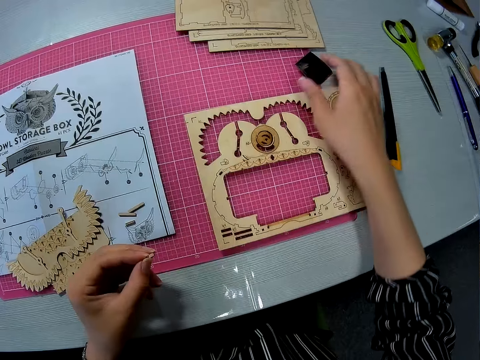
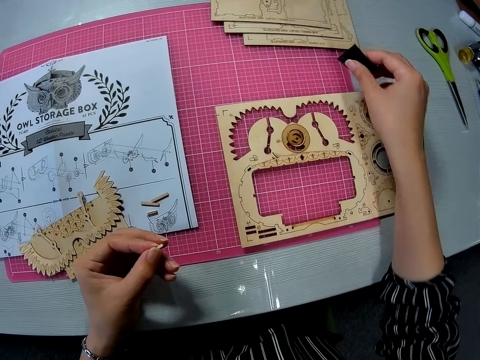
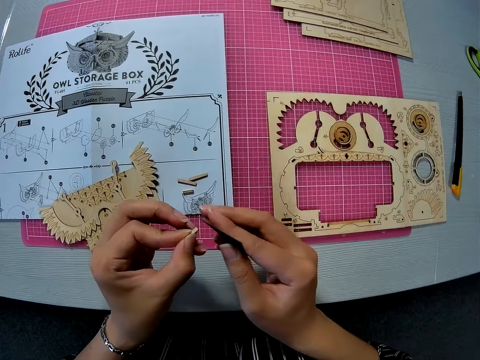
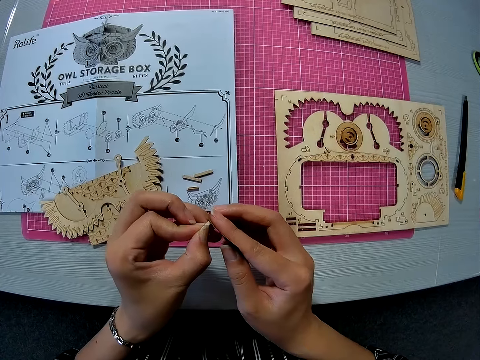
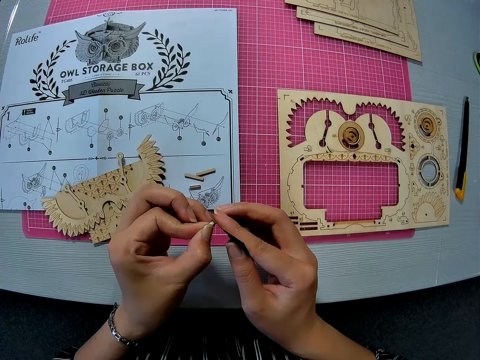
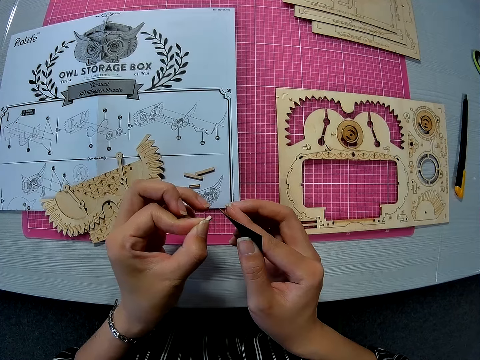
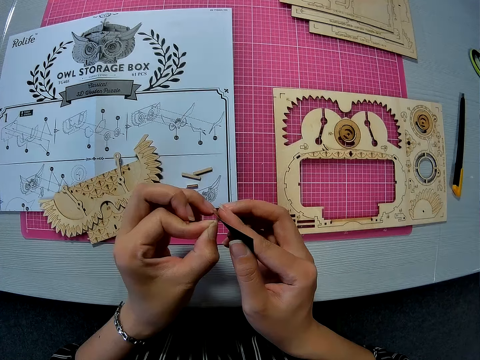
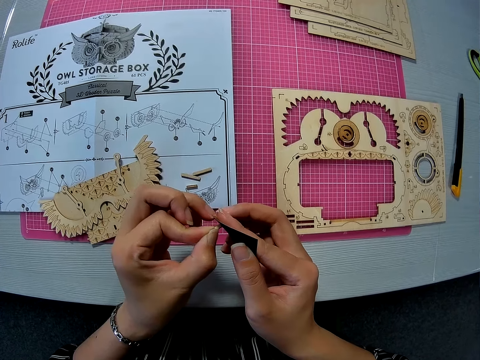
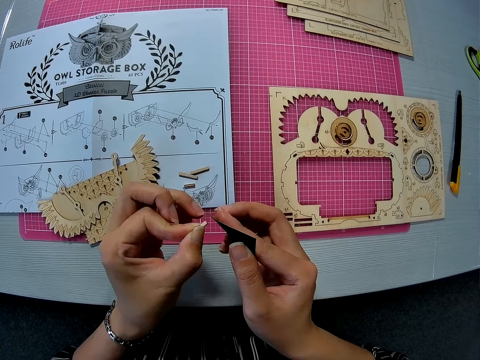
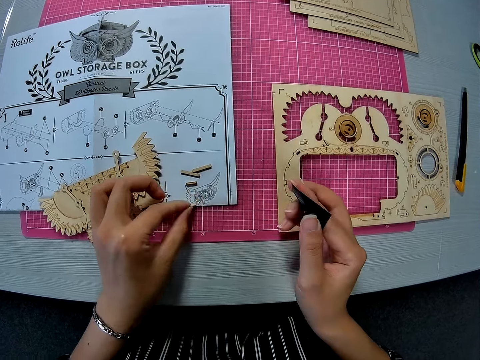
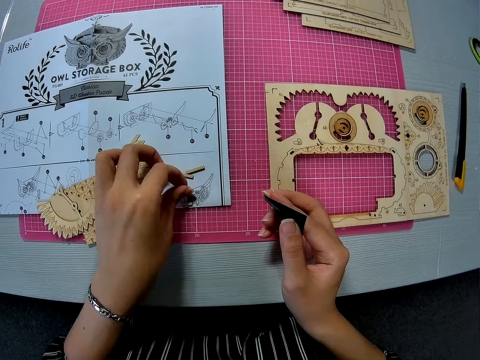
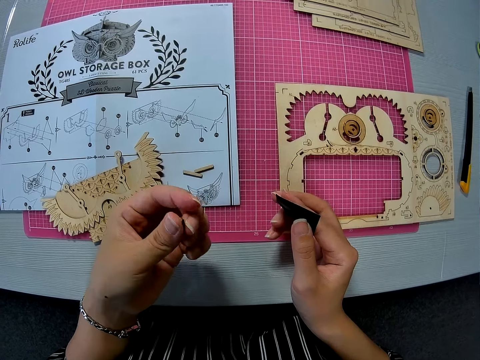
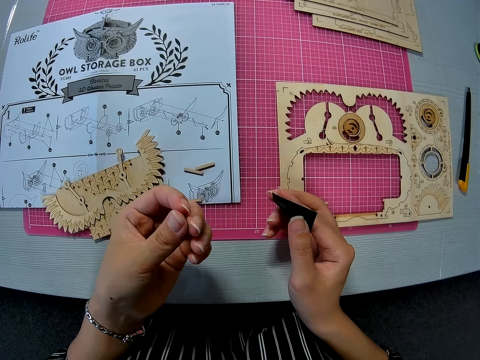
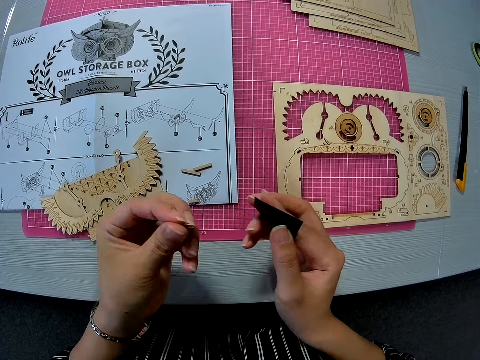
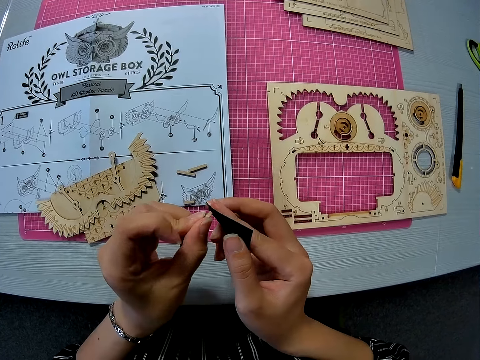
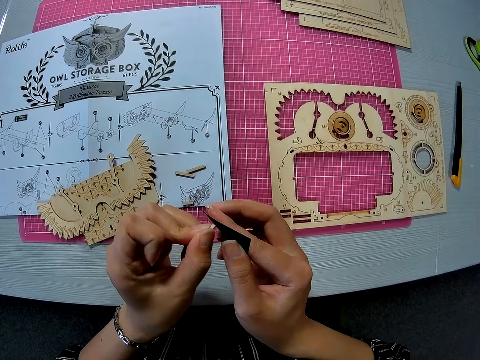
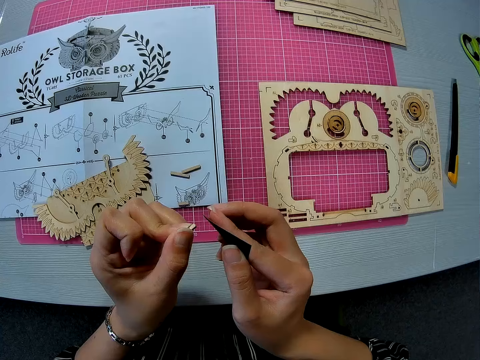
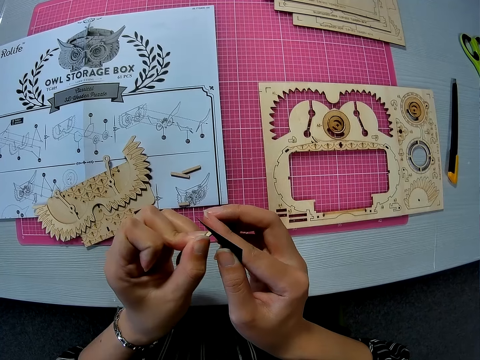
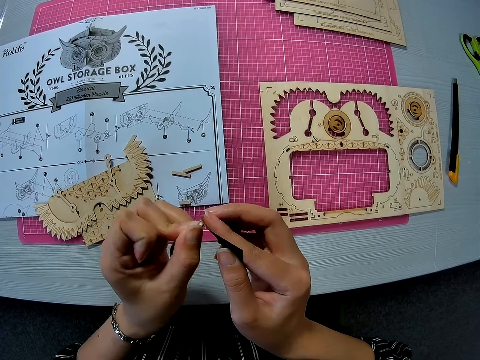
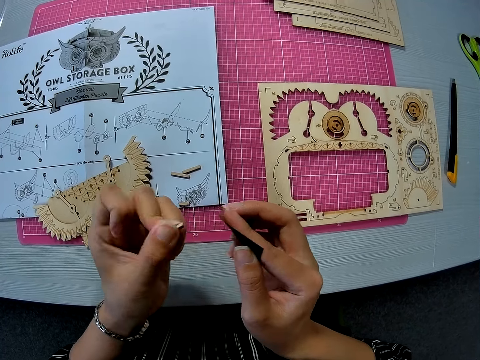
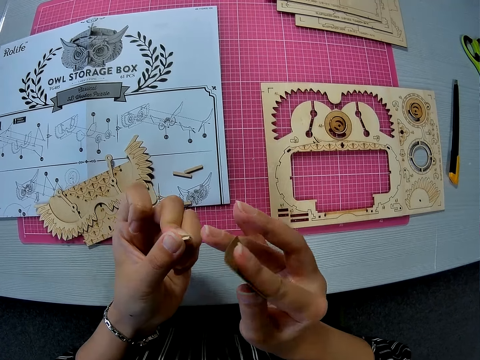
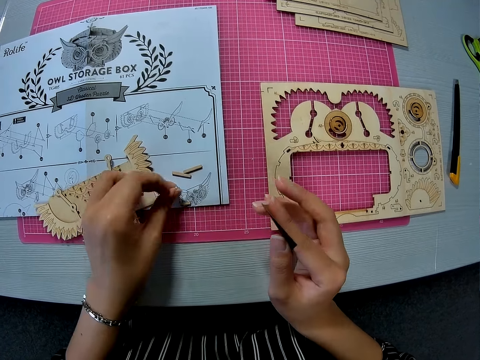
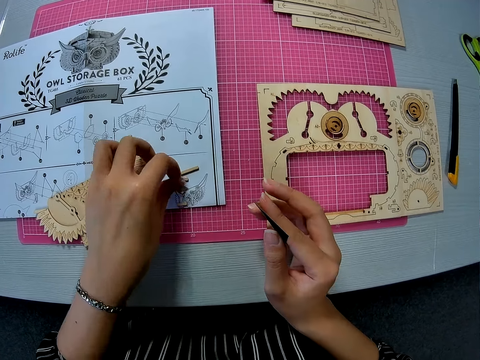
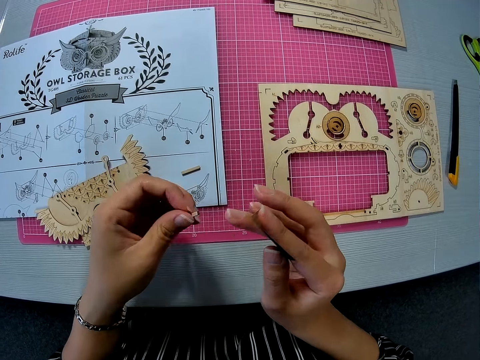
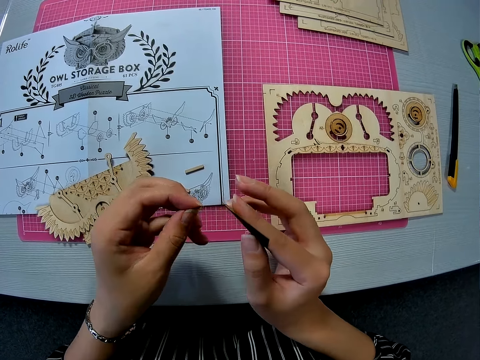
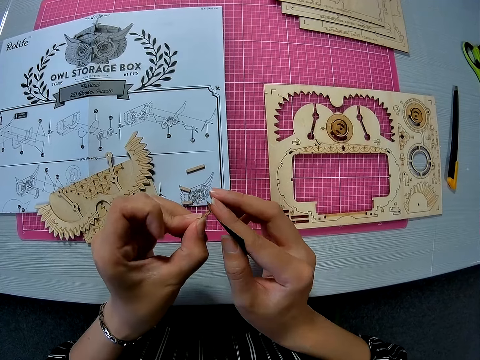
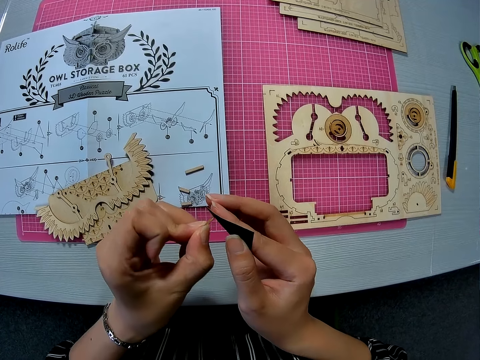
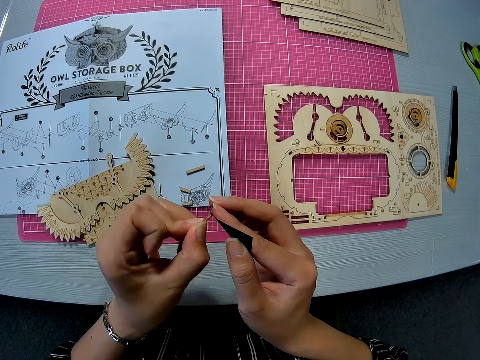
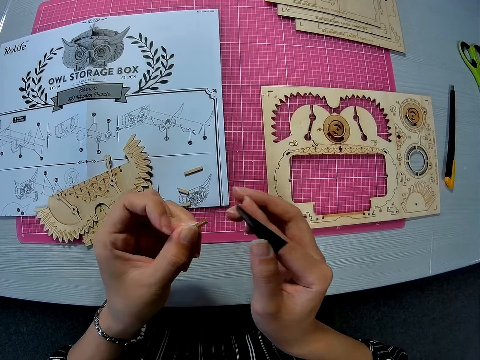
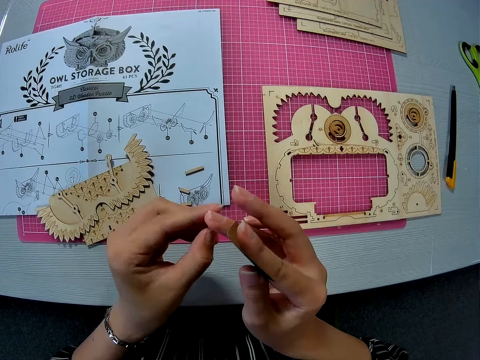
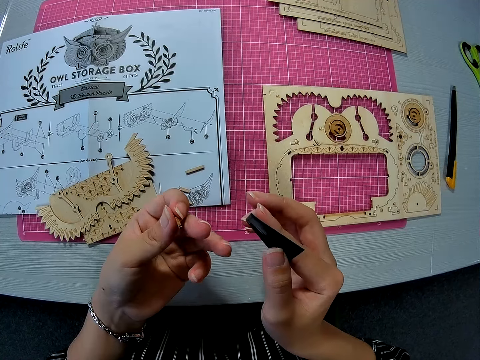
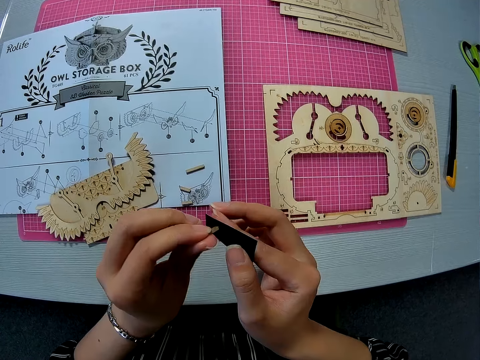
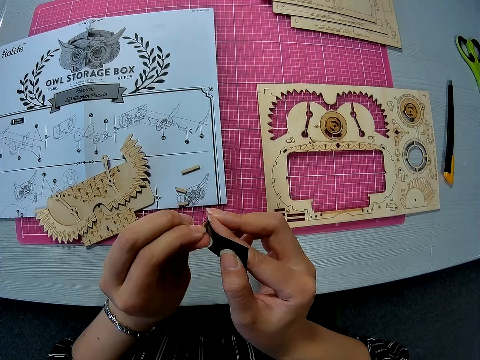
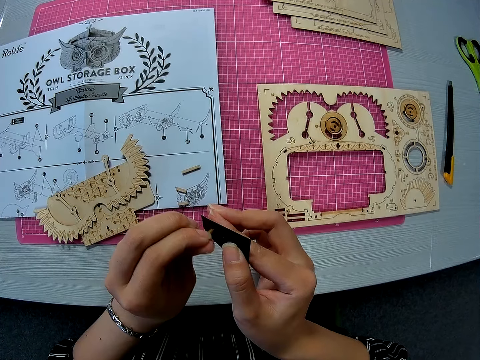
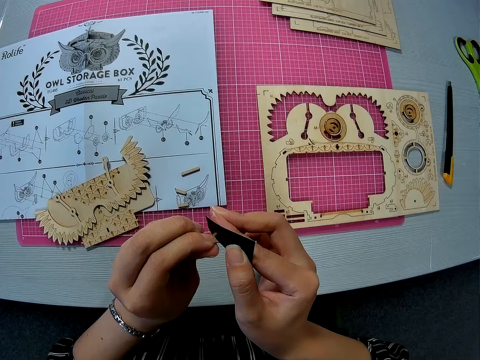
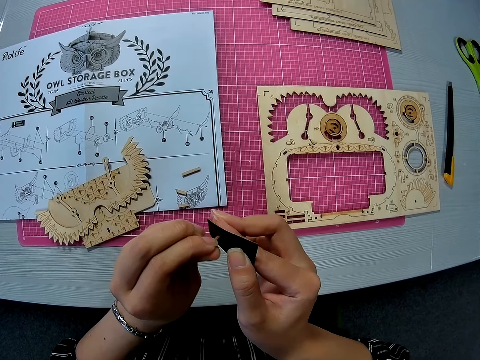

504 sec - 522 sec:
The camera wearer picks the sandpaper on the pink sheet with her right hand. She files the edge of the peg. She picks another small peg with her left hand. She files the edge of the peg. She wipes the edge of the peg with her right middle finger. She picks a big peg on the pink sheet. She wipes the edge of the peg with her right middle finger. She files the edge of the peg. She wipes the edge of the peg with her right middle finger. She files the edge of the peg.

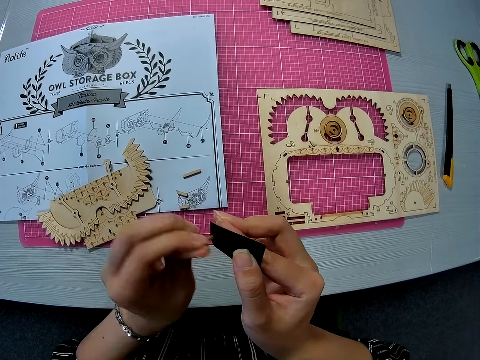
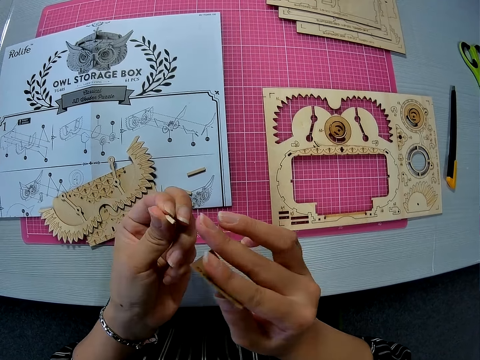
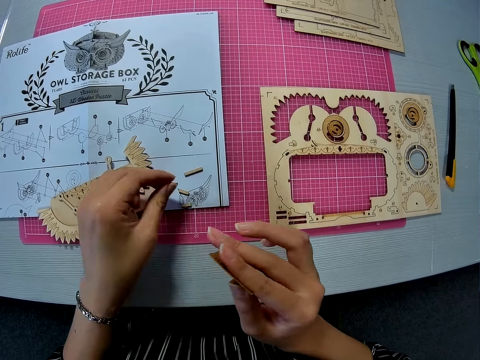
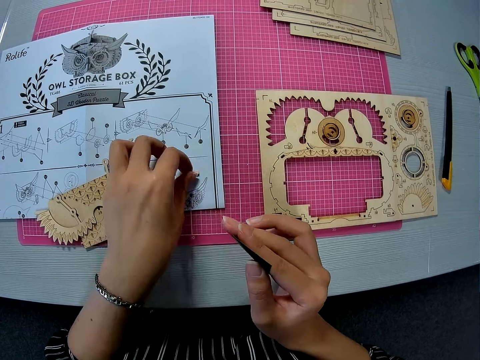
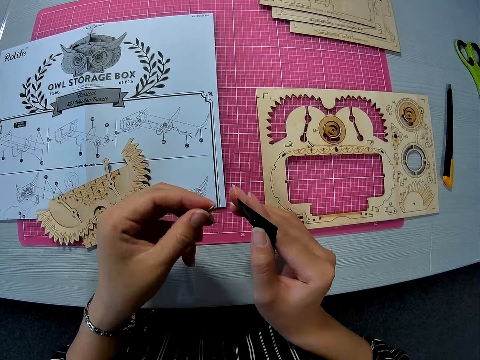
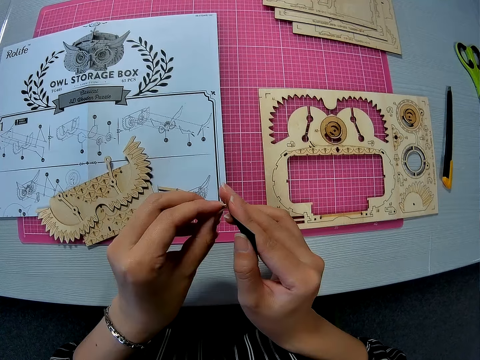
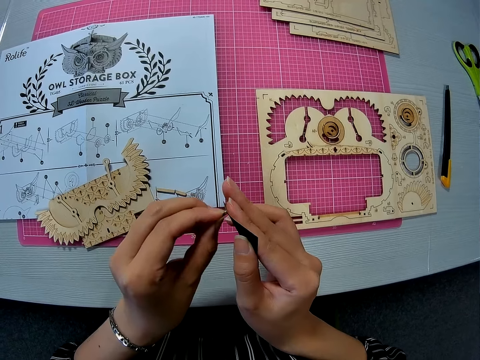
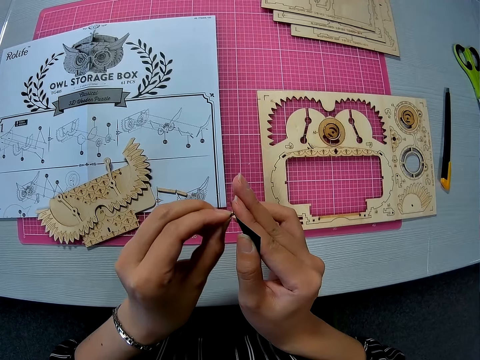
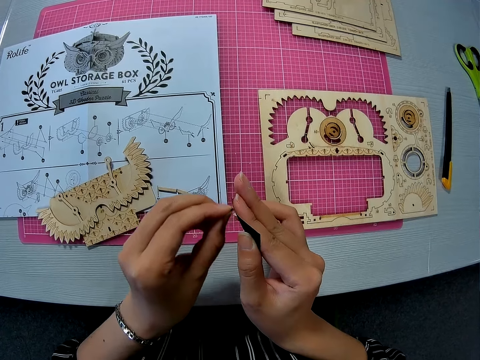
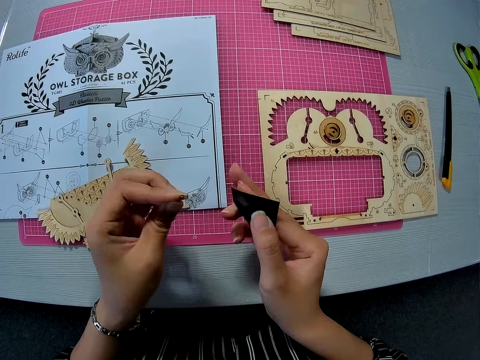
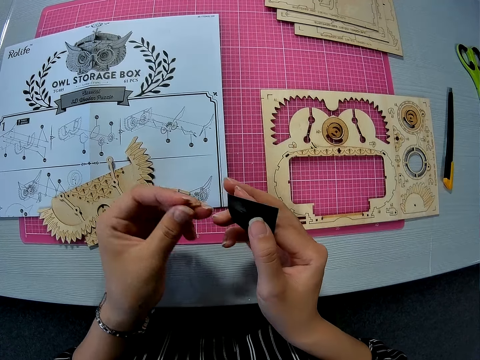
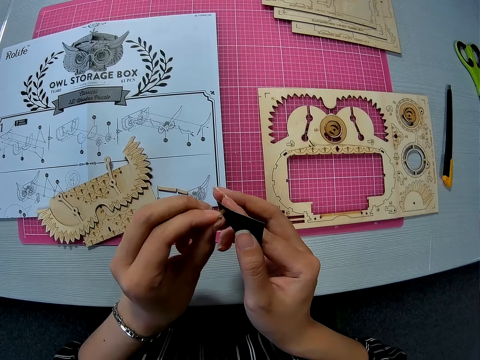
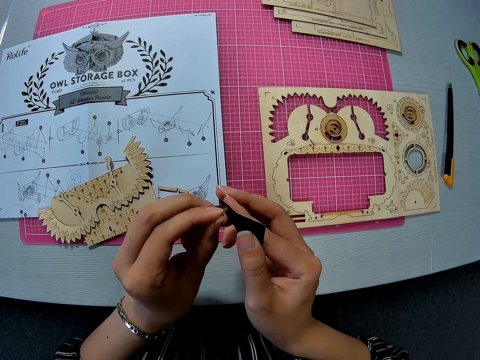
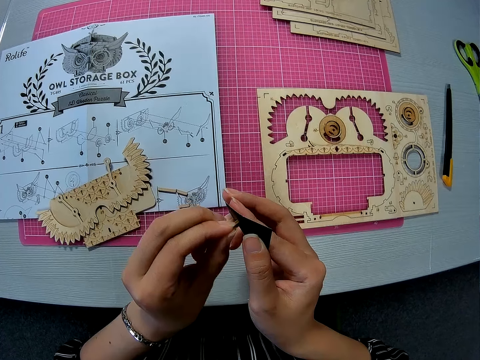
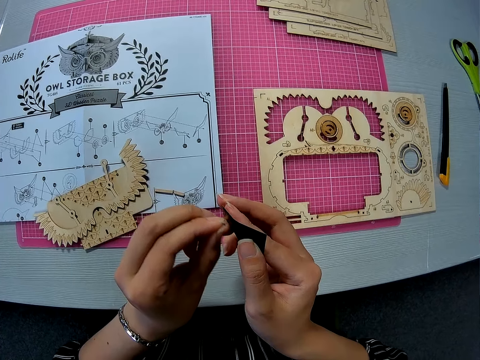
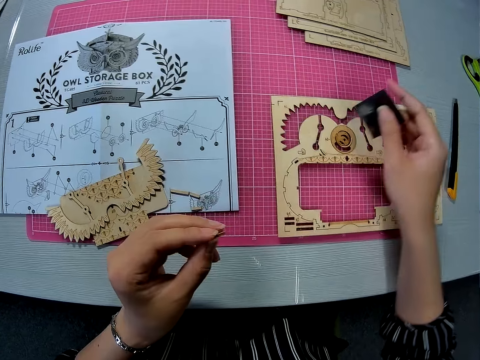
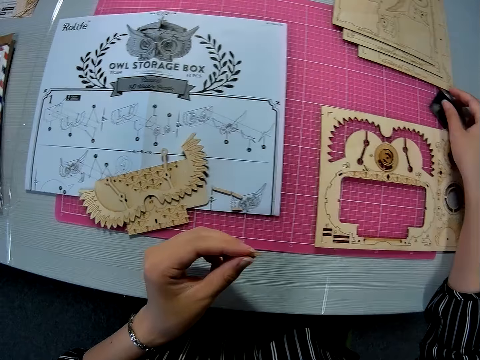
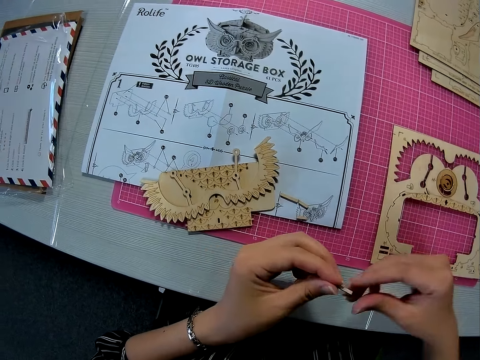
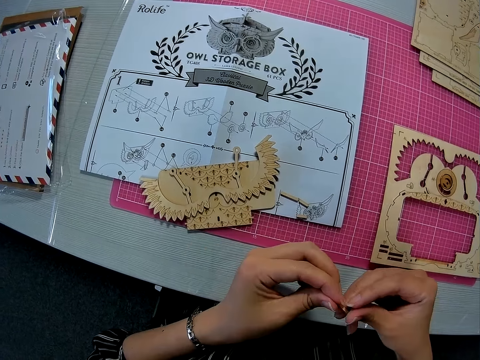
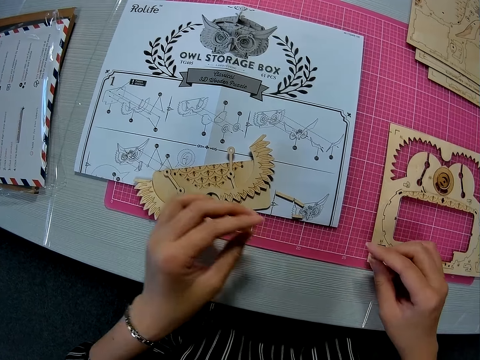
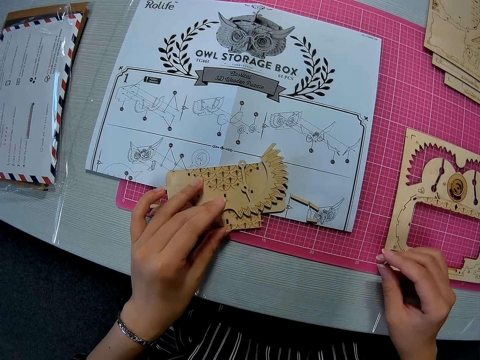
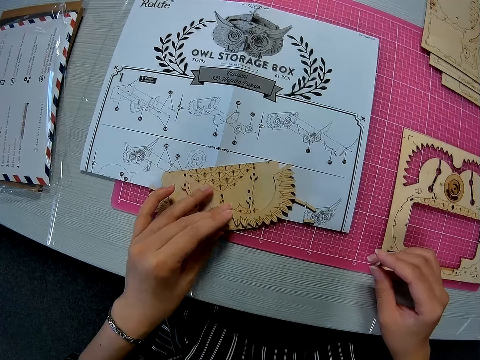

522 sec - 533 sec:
The camera wearer wipes the edge of the peg with her right middle finger. She picks another big peg on the pink sheet. She files the edge of the peg. She drops the sandpaper on the pink sheet. She passes the peg to her right hand. She holds the wood piece. She adjusts the carved piece on the other piece with her left hand.
